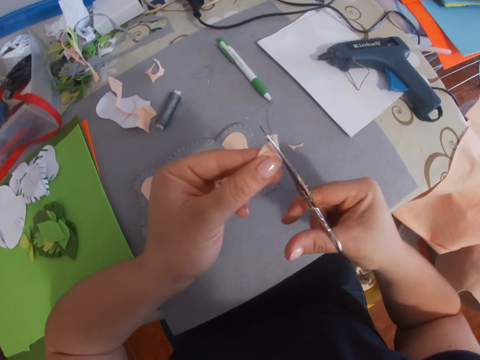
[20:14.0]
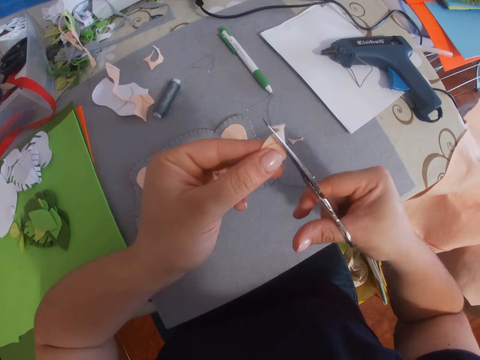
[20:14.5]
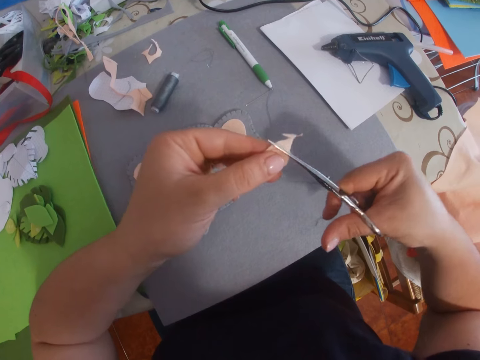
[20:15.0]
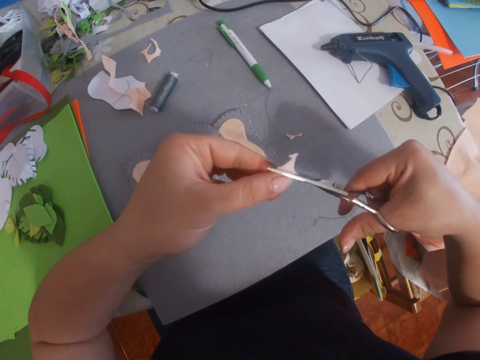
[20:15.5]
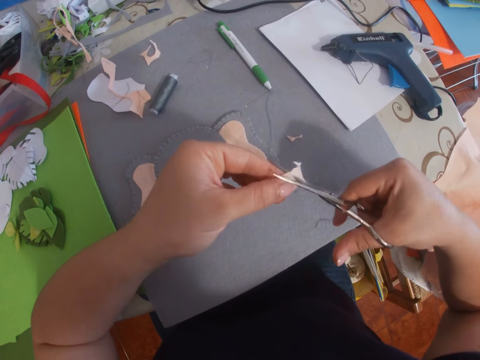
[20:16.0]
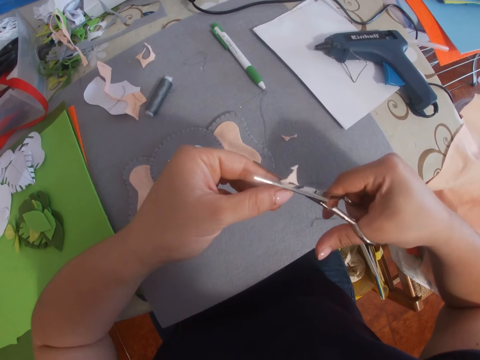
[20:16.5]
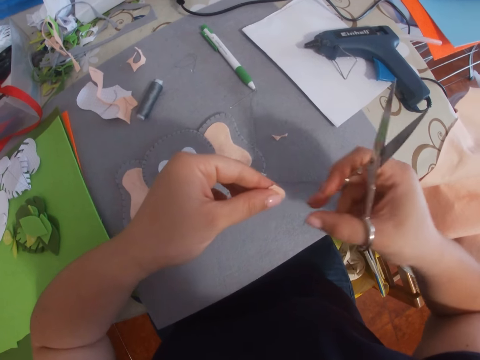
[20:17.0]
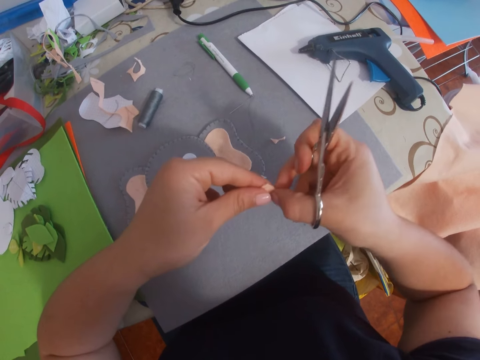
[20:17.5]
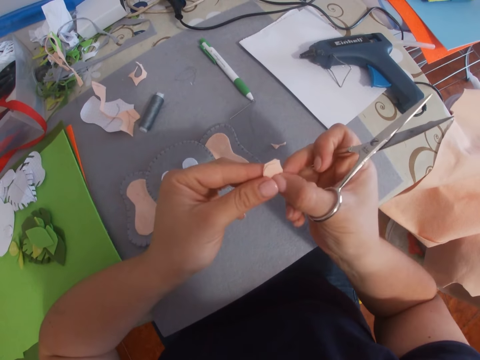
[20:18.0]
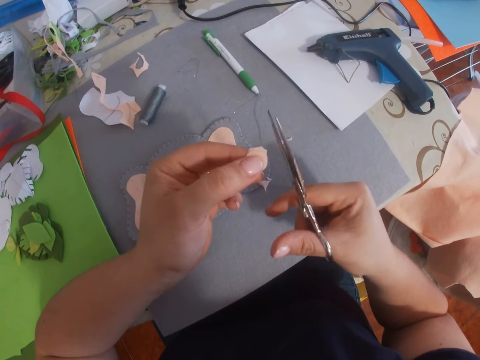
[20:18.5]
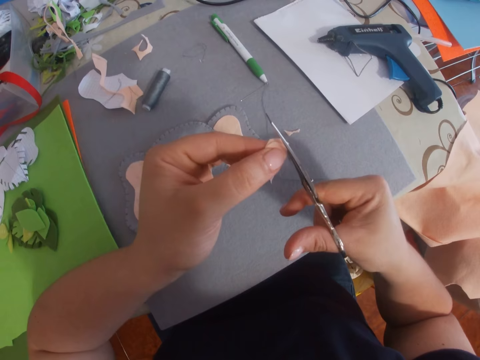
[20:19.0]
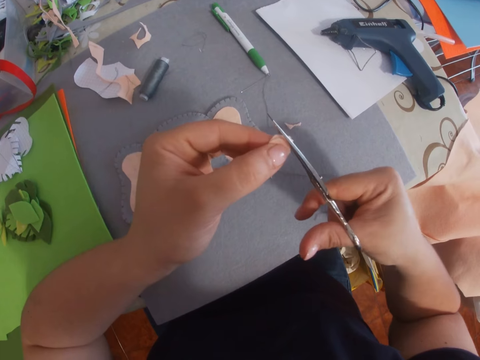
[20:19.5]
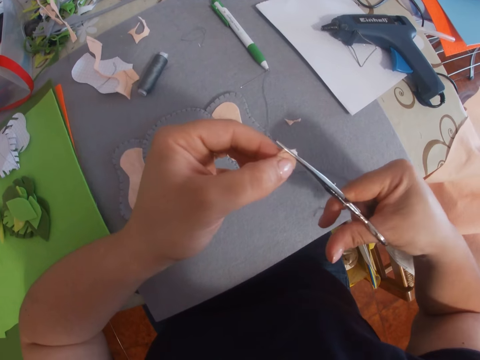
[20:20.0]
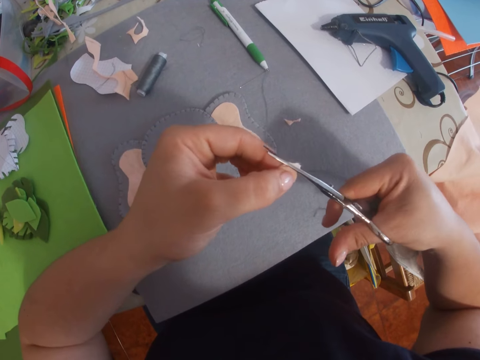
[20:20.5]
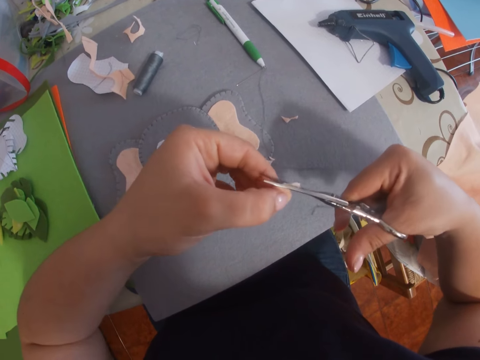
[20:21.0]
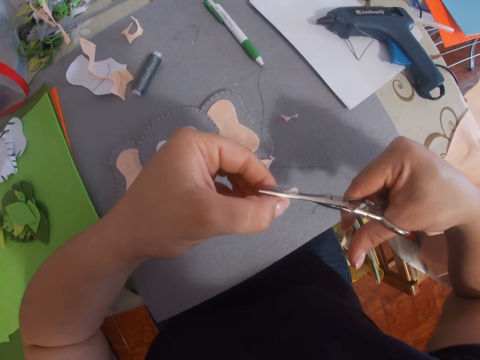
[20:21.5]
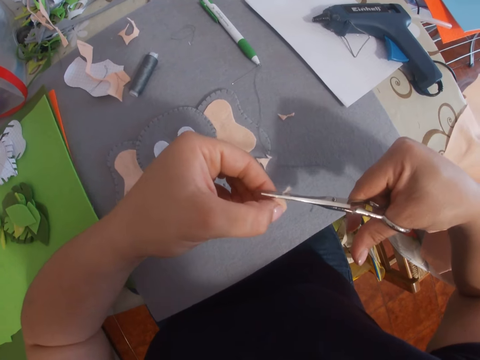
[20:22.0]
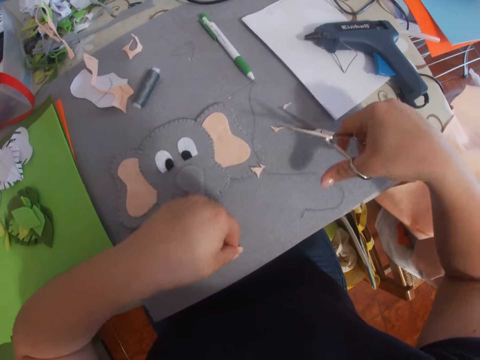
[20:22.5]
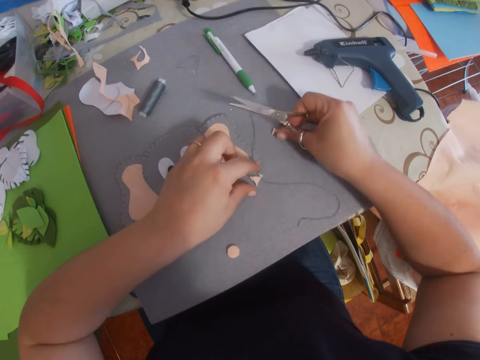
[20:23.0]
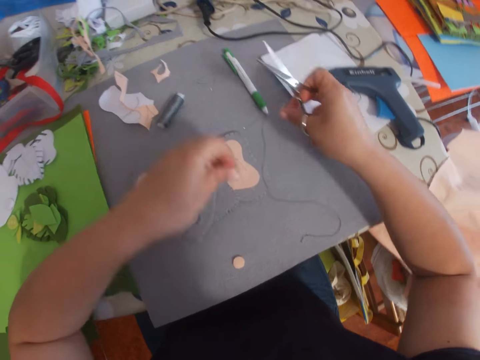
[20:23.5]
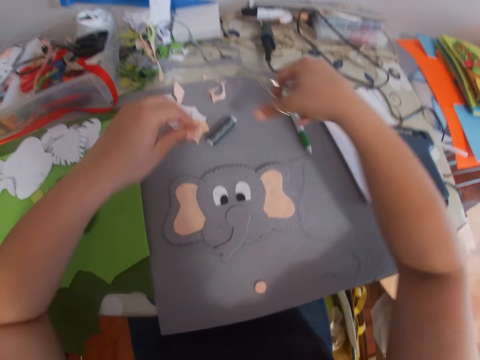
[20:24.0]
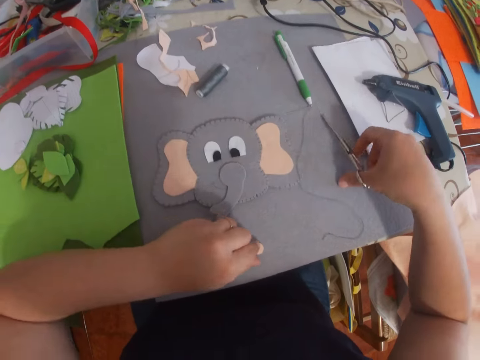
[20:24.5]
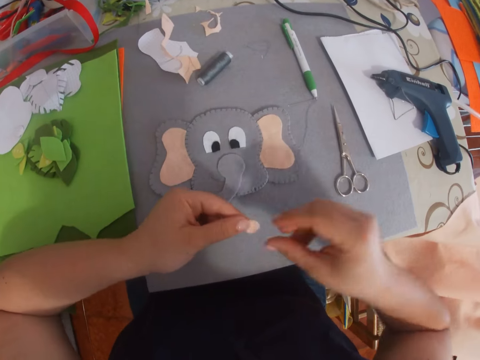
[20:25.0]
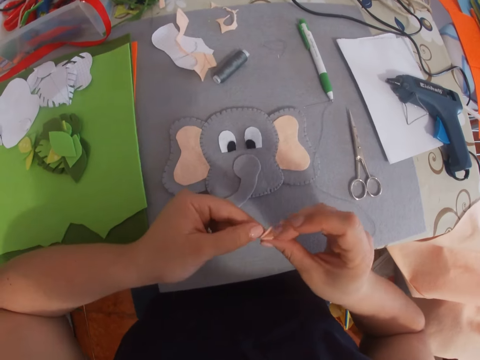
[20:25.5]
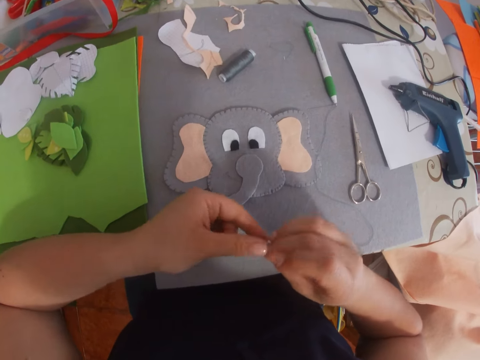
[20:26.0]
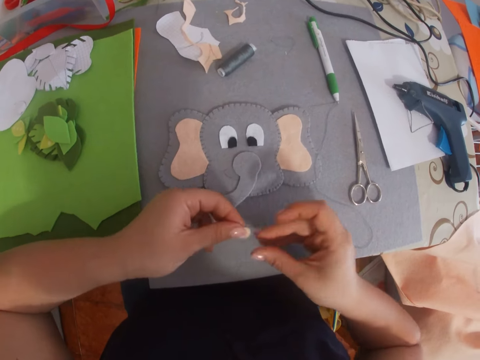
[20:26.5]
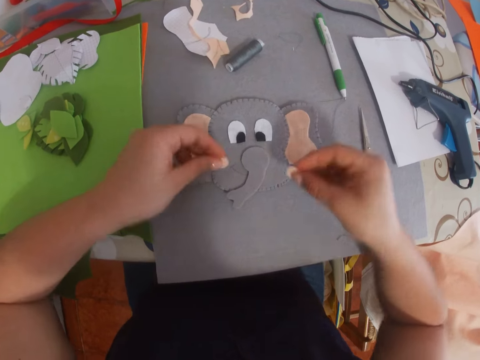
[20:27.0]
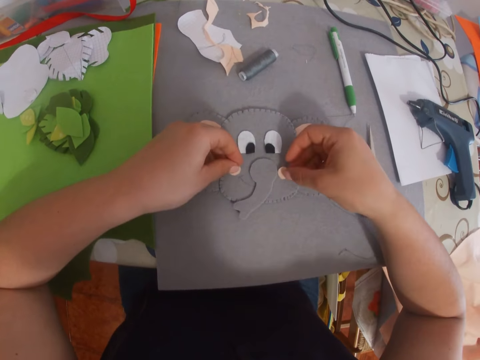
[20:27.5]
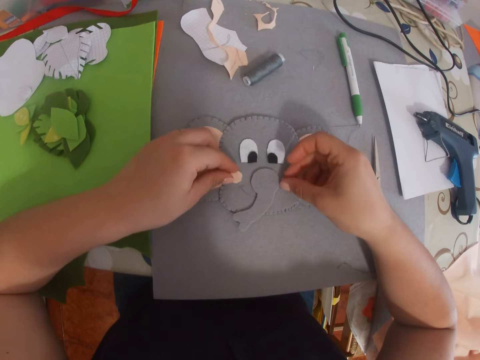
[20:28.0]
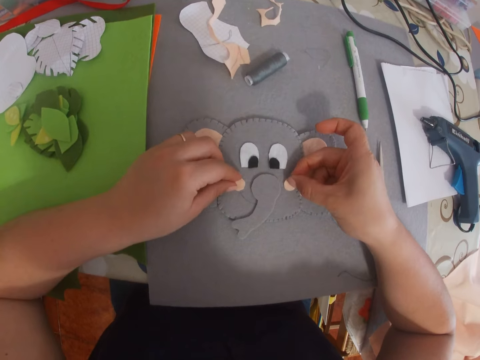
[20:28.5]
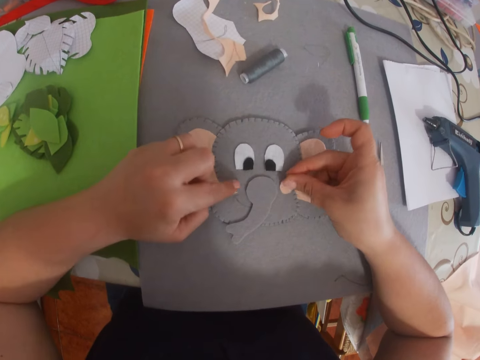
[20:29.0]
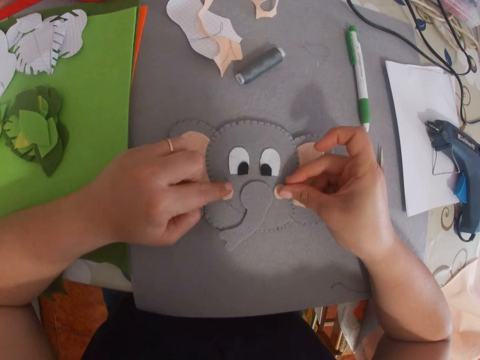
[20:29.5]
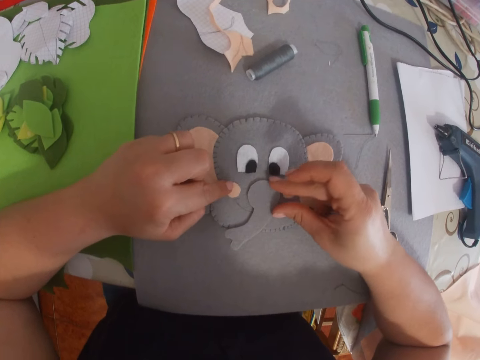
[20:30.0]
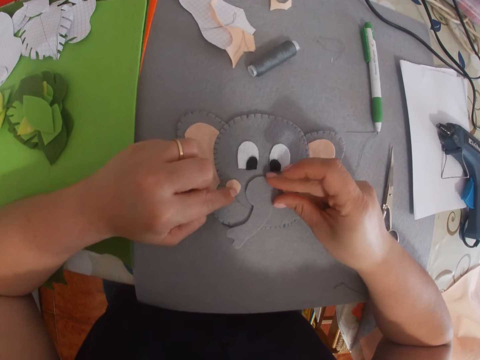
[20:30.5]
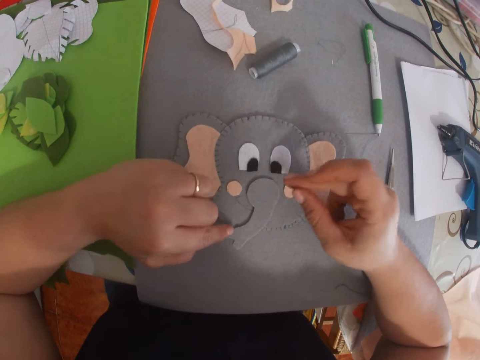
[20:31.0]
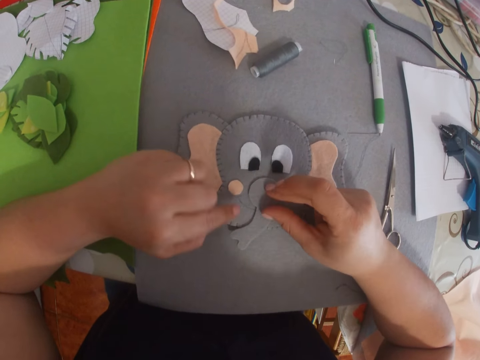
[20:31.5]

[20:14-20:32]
The camera wearer drops the fabric on the table. They pick up the offcut of the fabric on the table with both hands. They toss the offcut fabrics to another side of the table. They stretch the hands back. They place the scissors in the right hand on the table. They pick up the circle pieces on the table with the left hand. They separate the pieces into two with both hands. They place the pieces on the bigger paper on the table beside the trunk-like paper. They adjust the papers on the bigger craft.

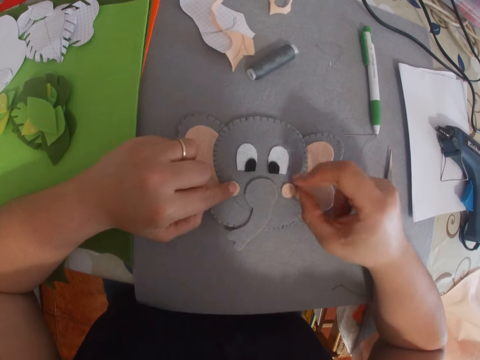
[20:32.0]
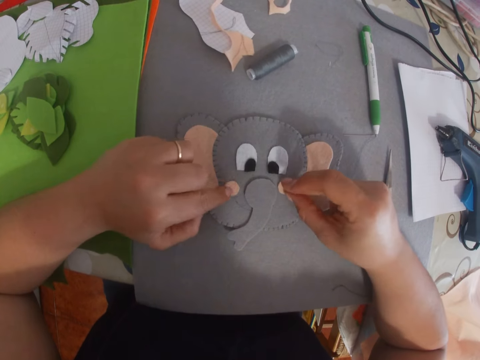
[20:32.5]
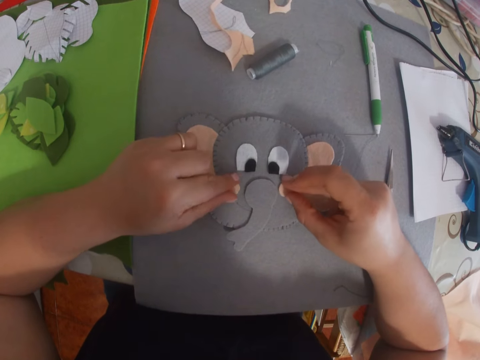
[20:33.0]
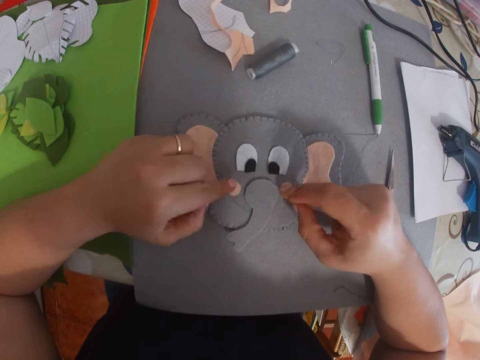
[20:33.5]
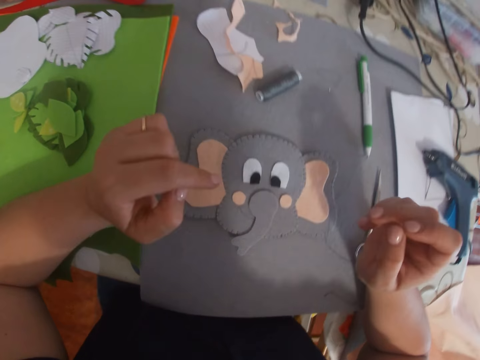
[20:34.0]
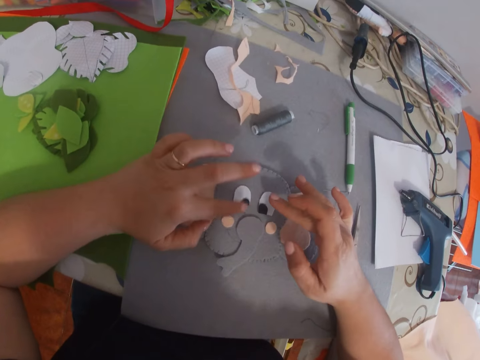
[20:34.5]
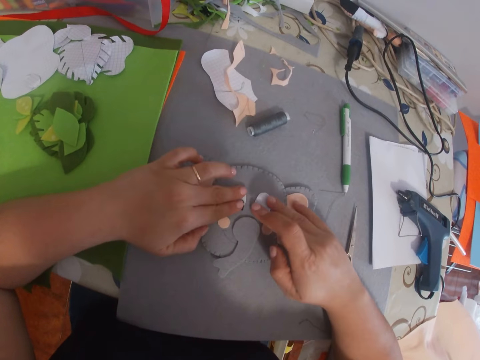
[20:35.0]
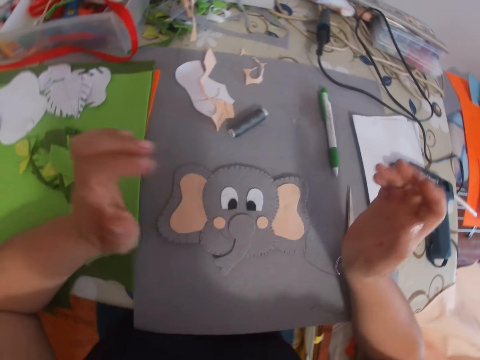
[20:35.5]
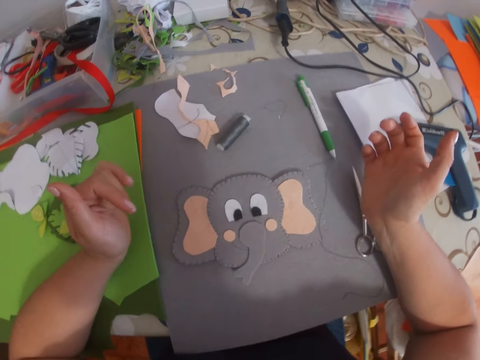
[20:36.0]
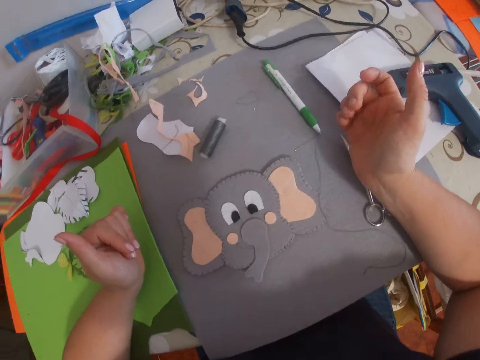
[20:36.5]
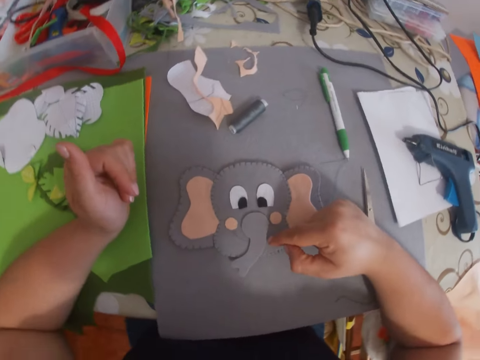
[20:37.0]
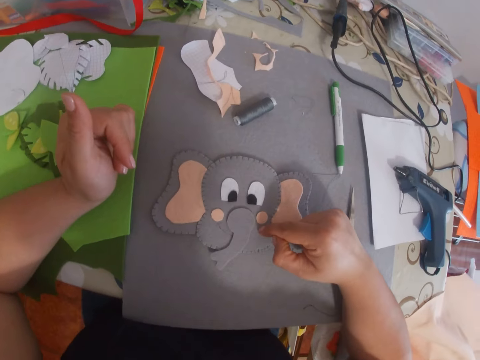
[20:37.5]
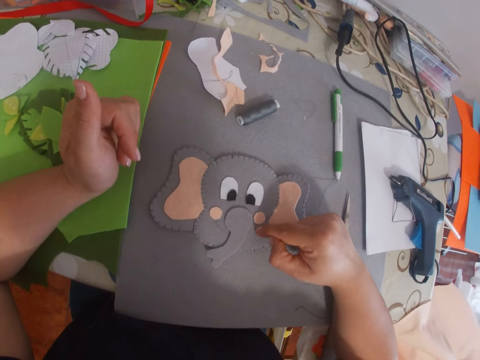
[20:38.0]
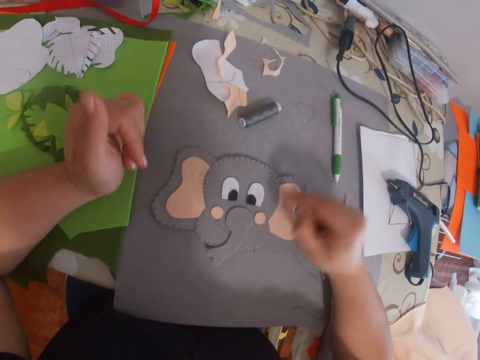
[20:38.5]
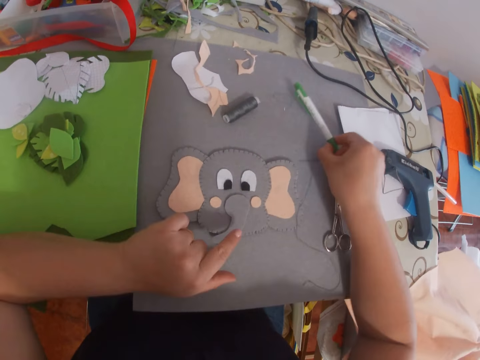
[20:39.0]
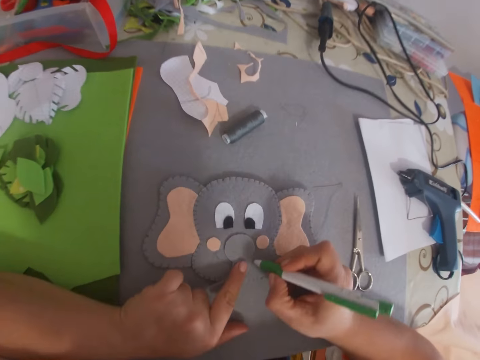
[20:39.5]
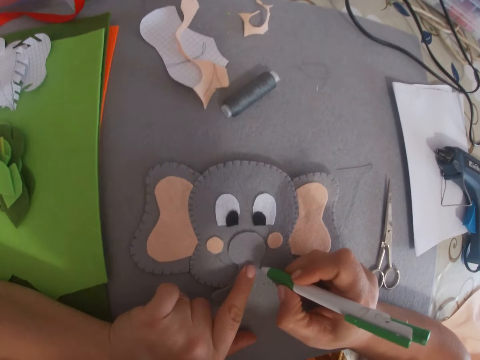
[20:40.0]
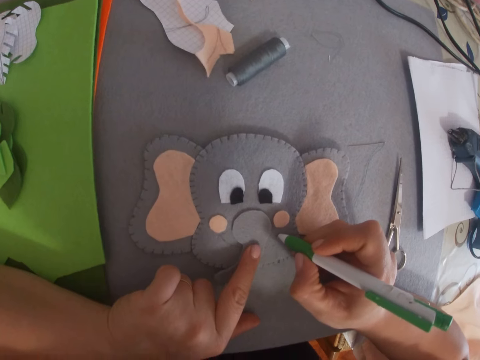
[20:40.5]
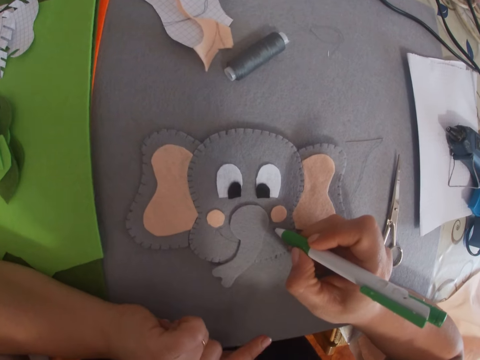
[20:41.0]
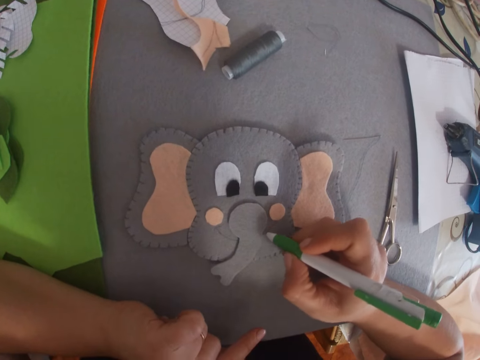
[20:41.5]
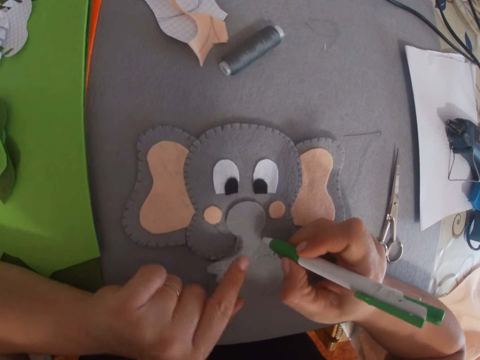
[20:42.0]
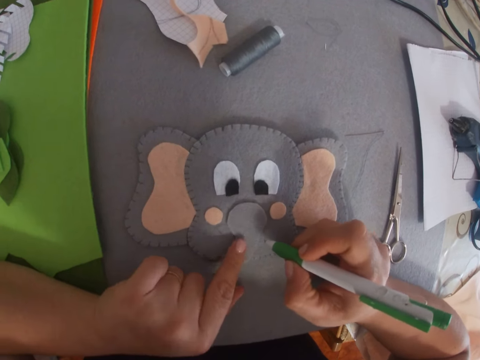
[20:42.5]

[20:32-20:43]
The camera wearer lifts the hands off the papers. They hold back the paper with a right hand finger. They pick up a marker pen or click ball pen from the table using the right hand. They hold the trunk-like piece of paper with a left hand finger. They mark out on the bigger craft with the click ball pen. They lift the left hand off the paper.
